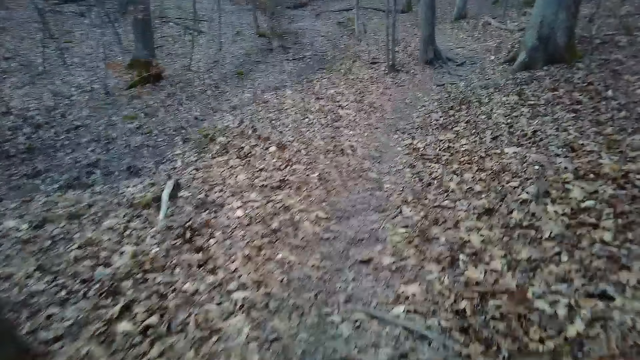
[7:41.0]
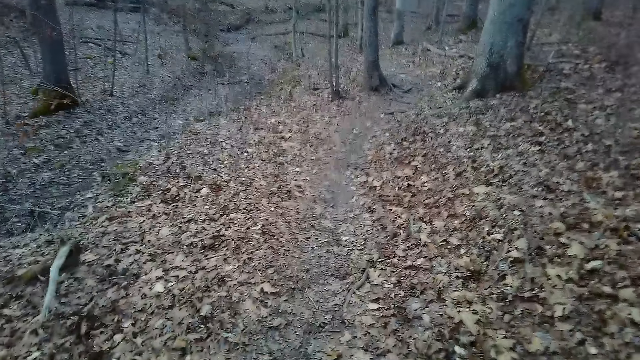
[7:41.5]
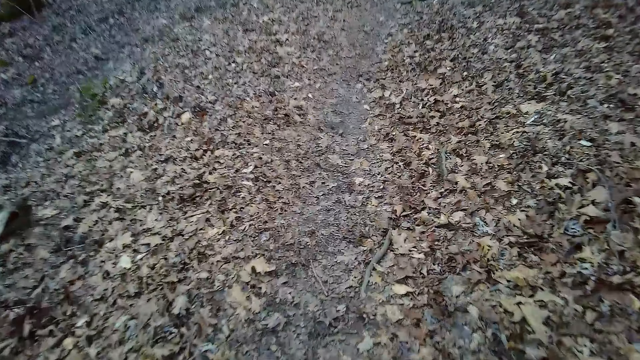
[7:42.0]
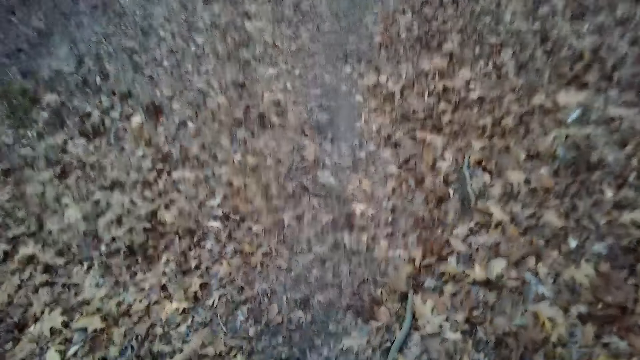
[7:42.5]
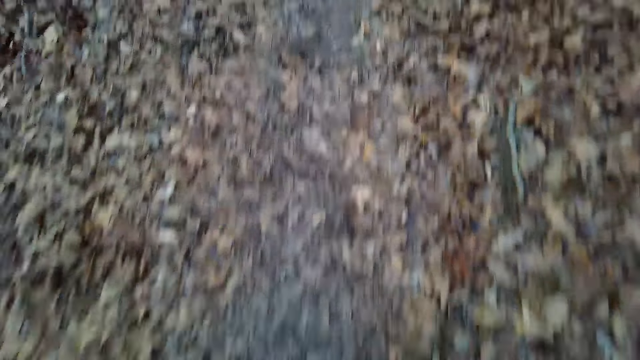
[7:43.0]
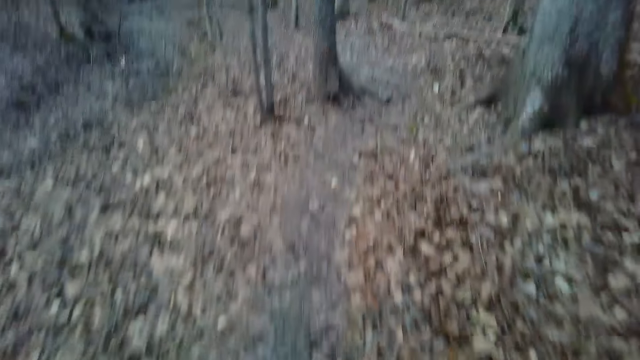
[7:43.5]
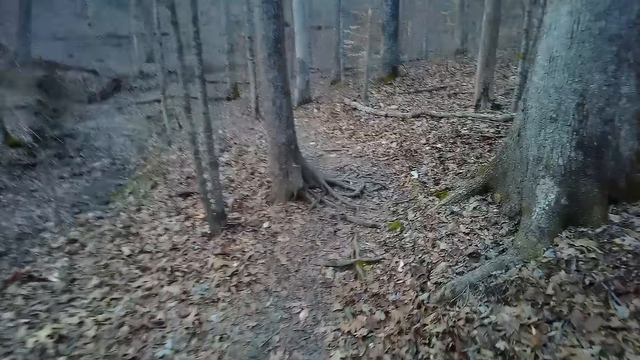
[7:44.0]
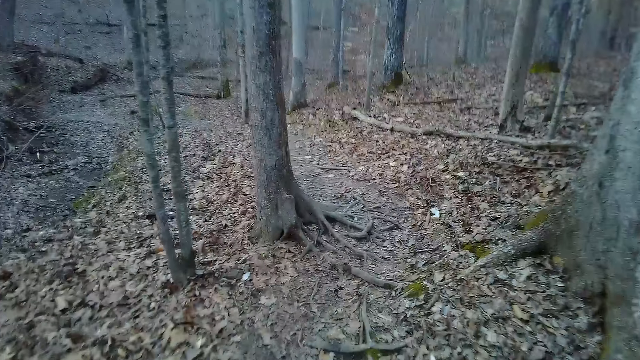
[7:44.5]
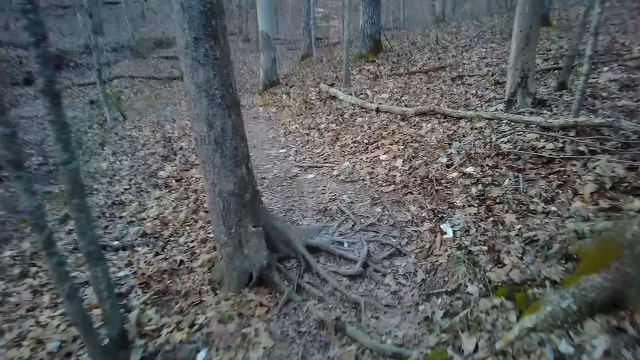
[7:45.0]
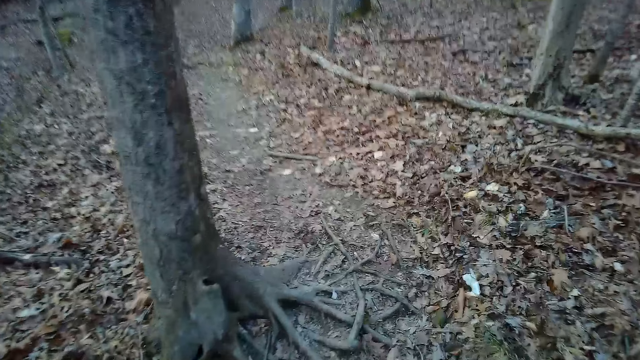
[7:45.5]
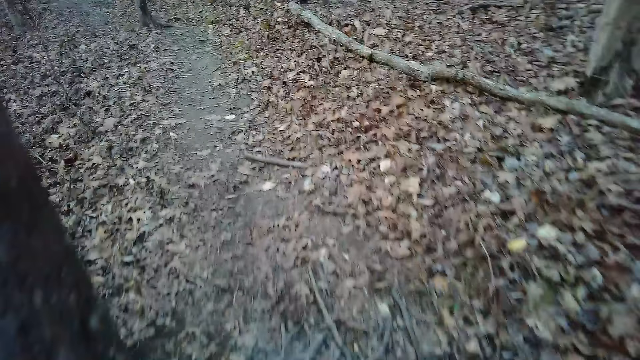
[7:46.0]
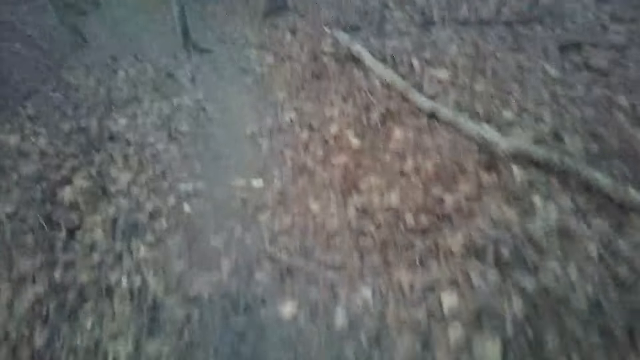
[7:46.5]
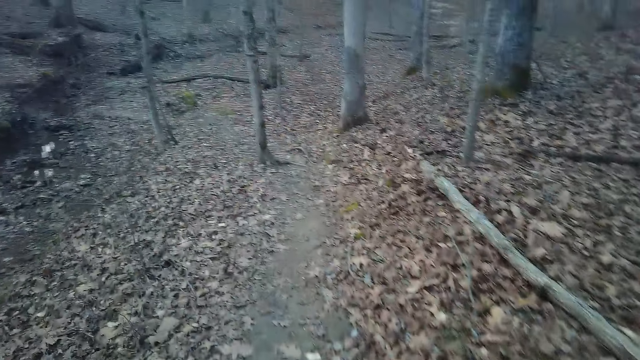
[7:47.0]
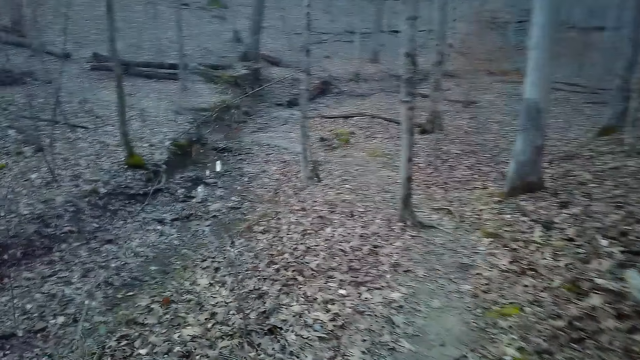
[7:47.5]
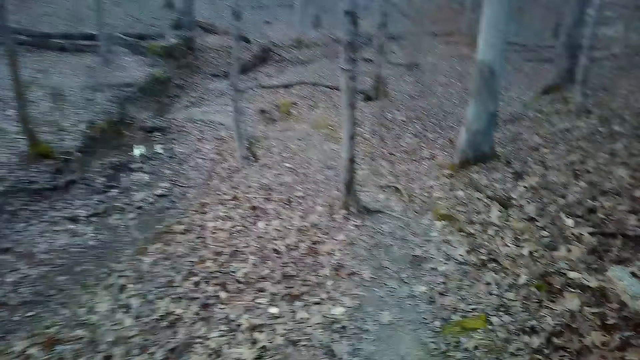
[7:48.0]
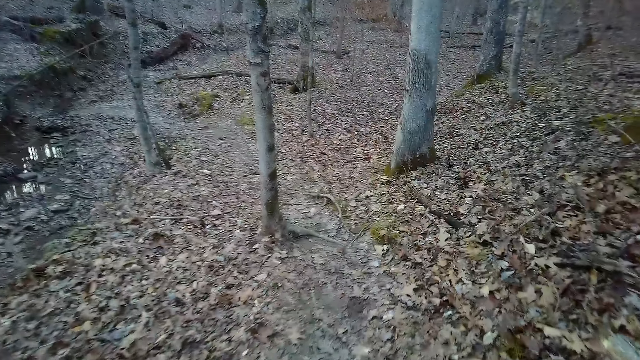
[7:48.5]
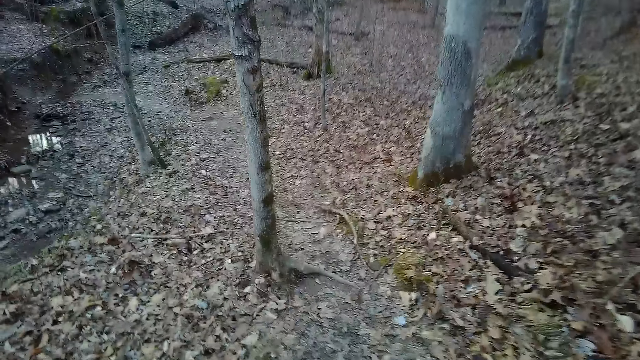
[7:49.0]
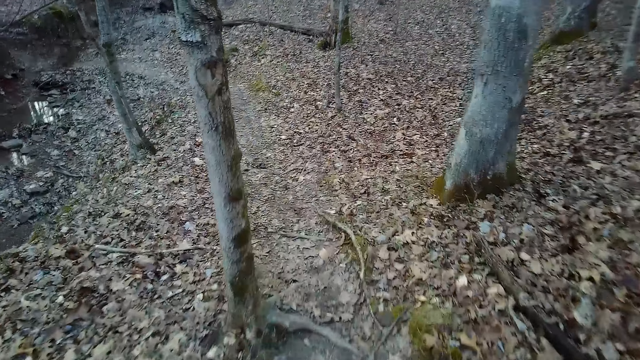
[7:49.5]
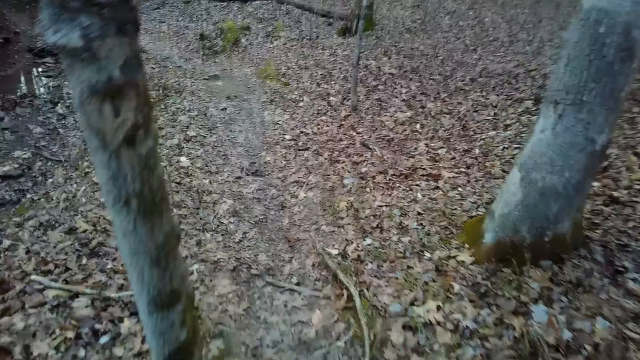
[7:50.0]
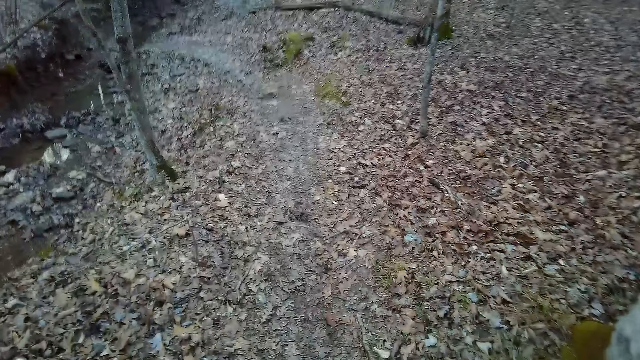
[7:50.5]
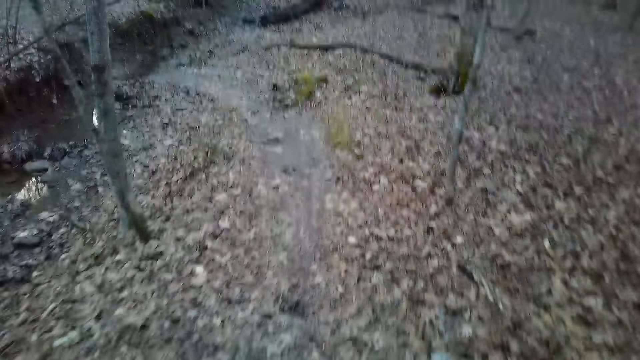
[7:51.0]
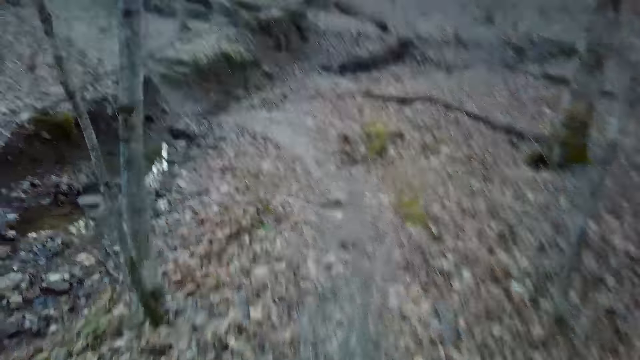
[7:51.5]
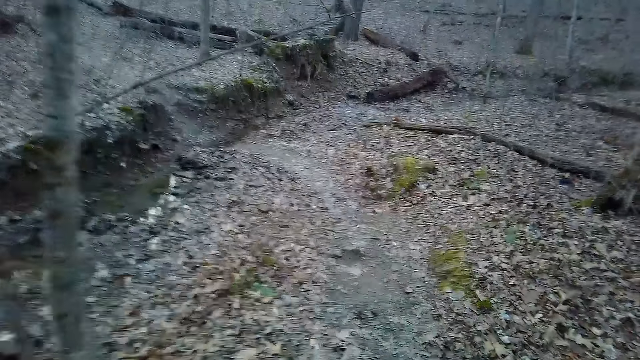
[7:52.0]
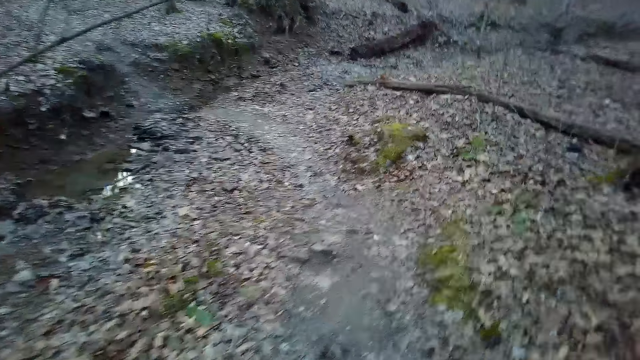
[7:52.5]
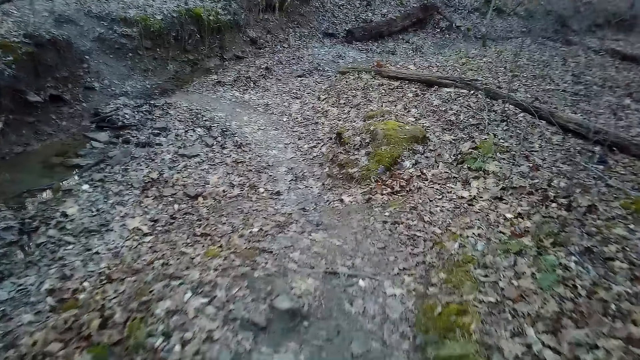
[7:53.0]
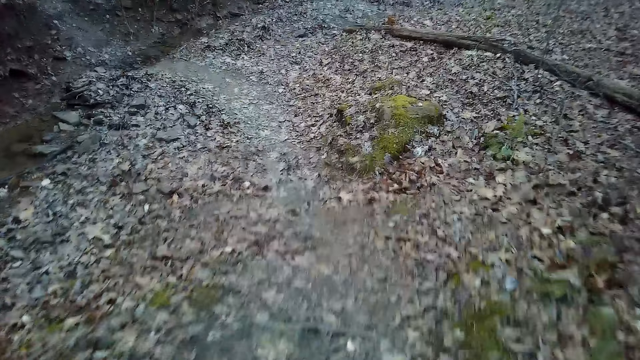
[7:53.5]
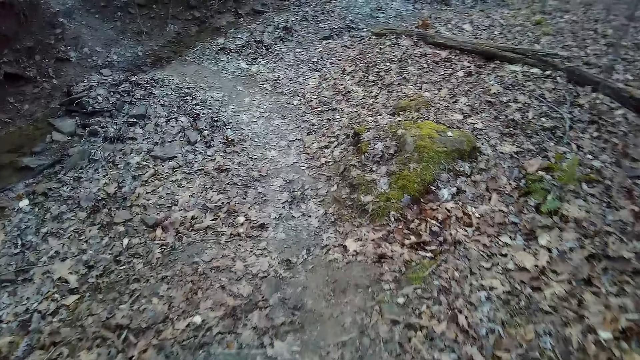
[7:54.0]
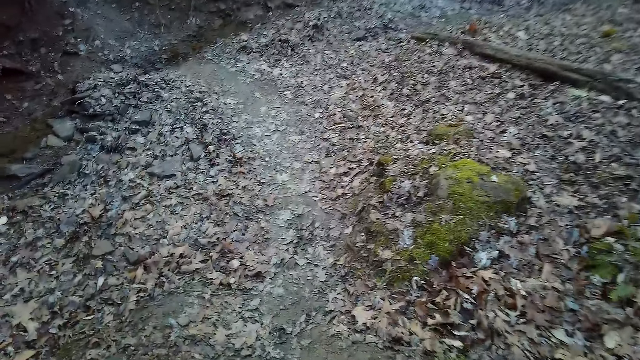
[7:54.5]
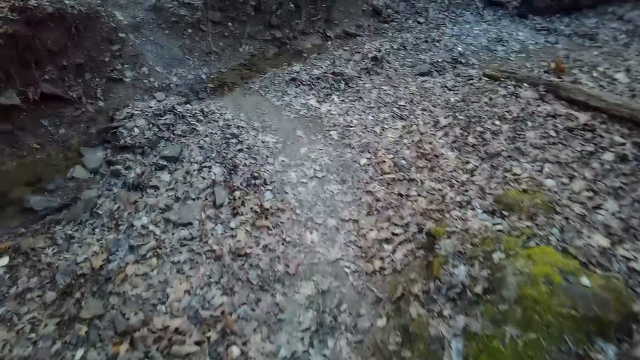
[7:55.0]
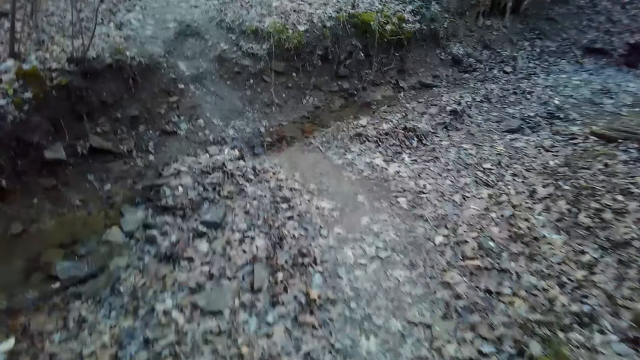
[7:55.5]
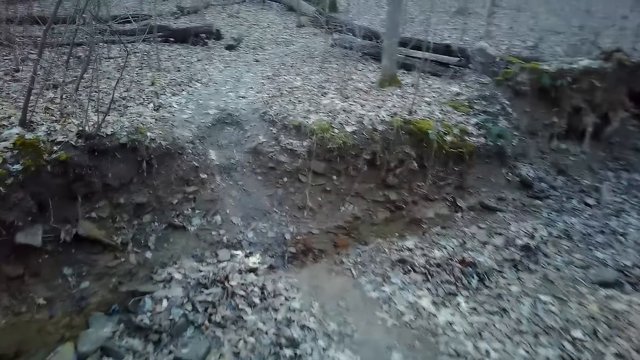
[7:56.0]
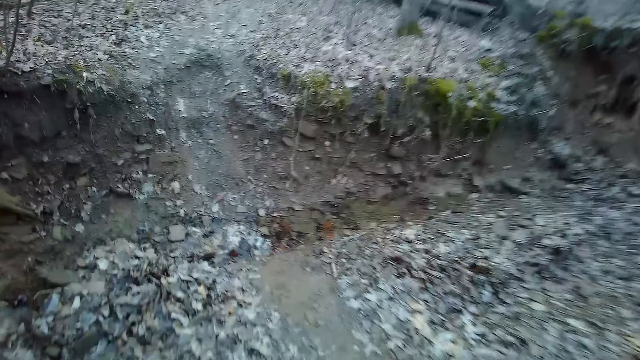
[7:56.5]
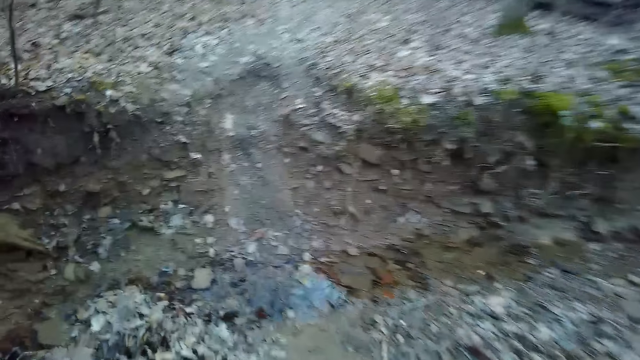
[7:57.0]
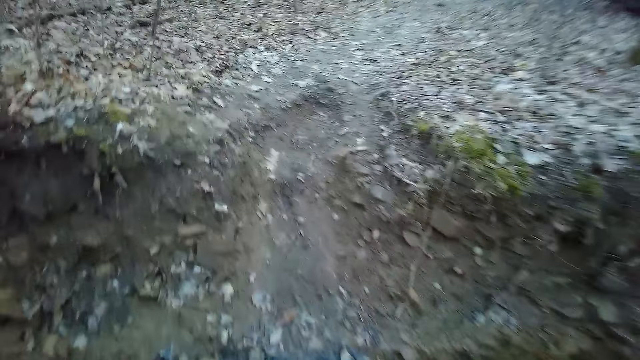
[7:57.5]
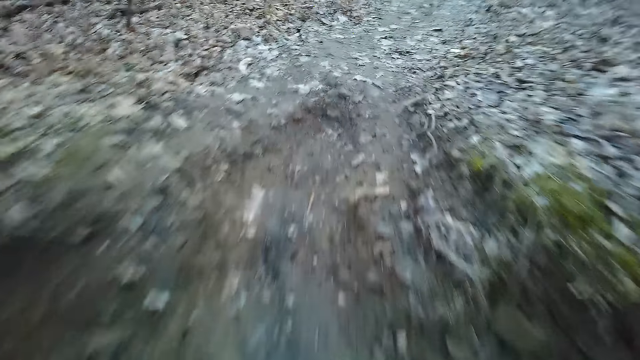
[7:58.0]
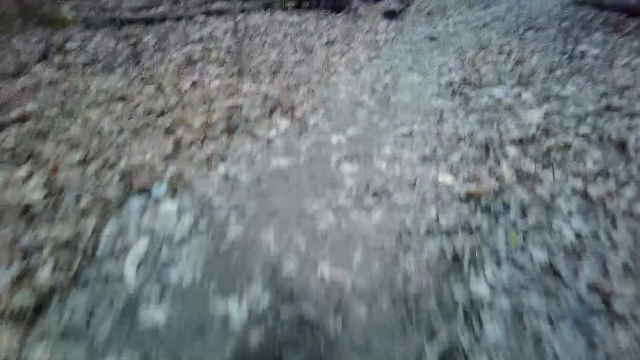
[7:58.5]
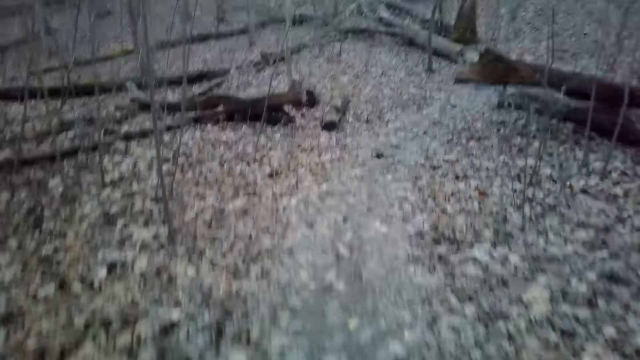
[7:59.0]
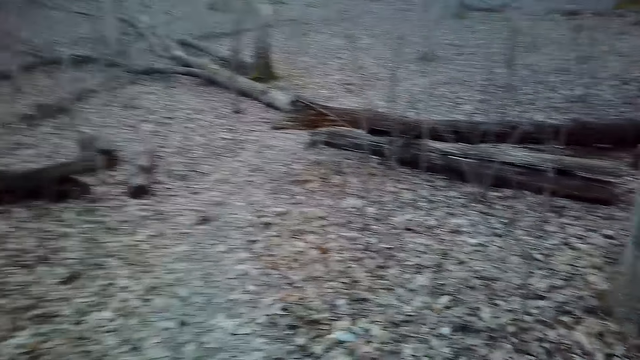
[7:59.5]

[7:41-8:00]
The camera wearer coughs. They cross the river.

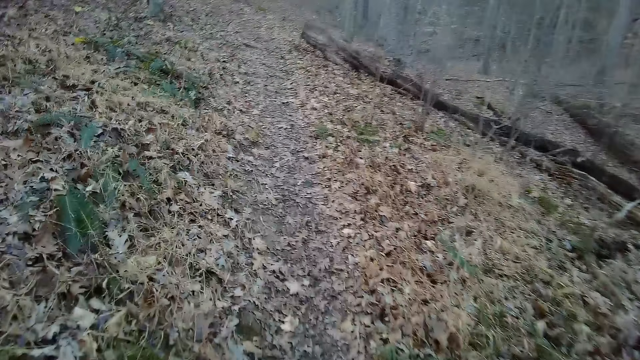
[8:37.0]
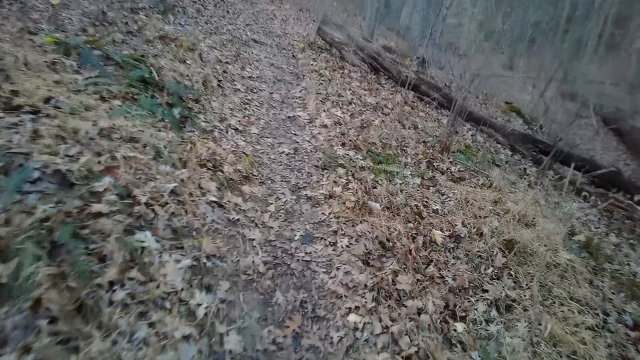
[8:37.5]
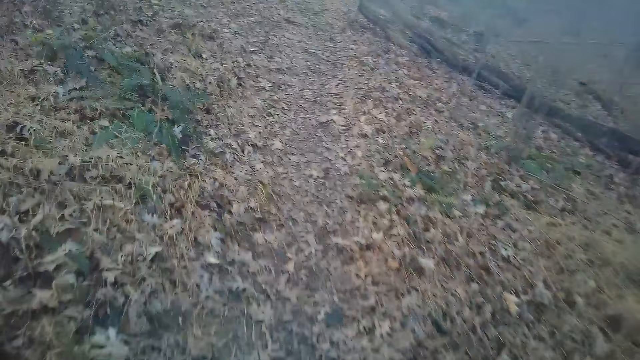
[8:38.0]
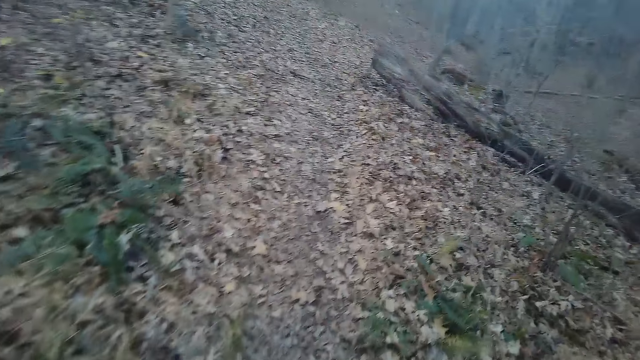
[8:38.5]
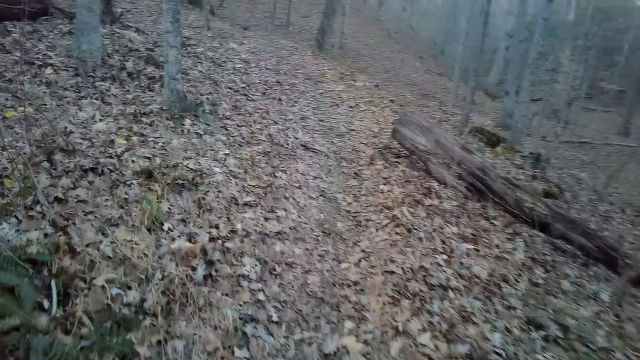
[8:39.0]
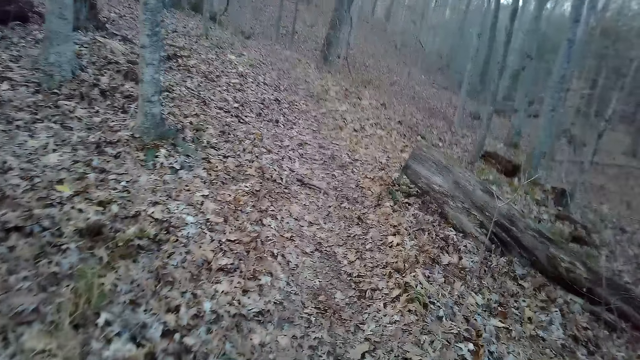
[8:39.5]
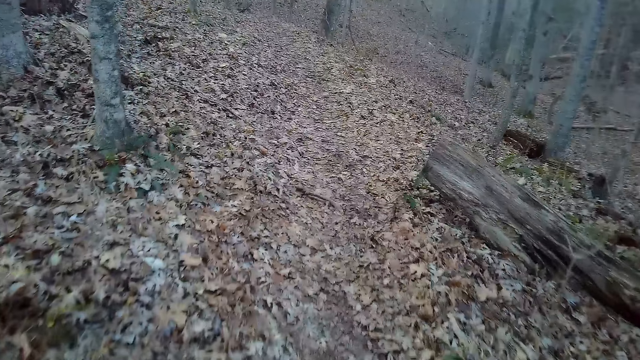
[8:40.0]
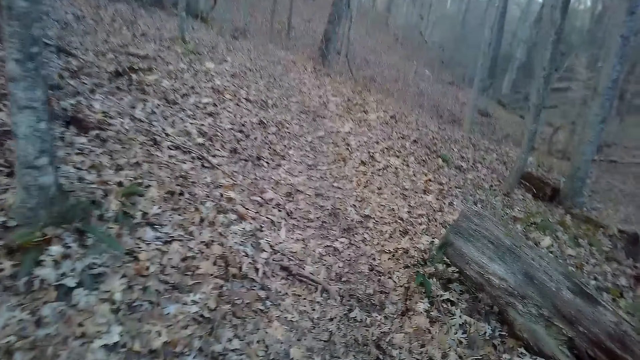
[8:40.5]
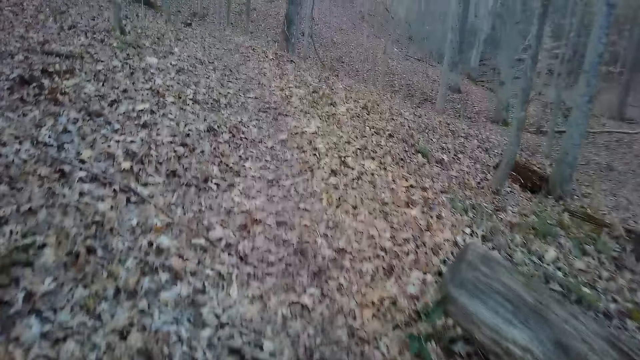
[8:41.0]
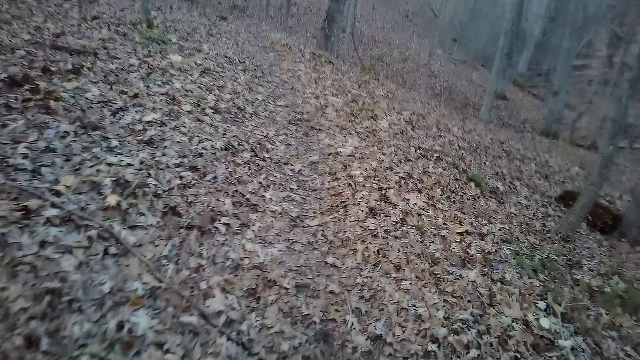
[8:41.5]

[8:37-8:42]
The camera wearer moves sound.
